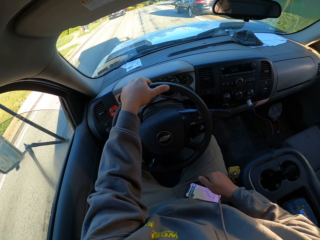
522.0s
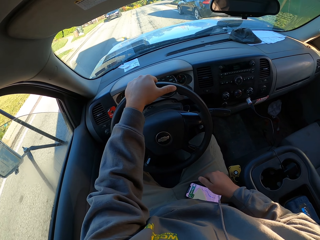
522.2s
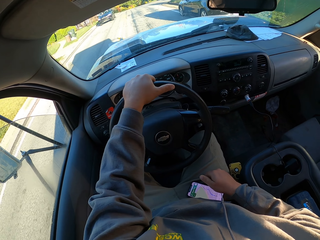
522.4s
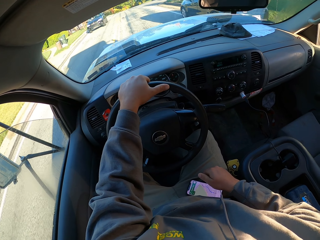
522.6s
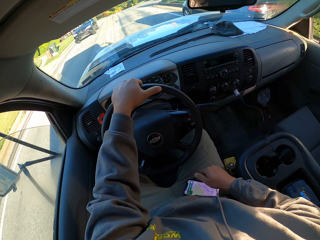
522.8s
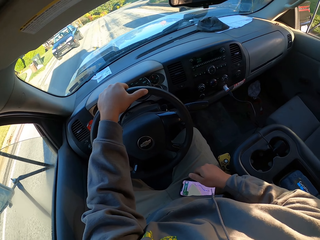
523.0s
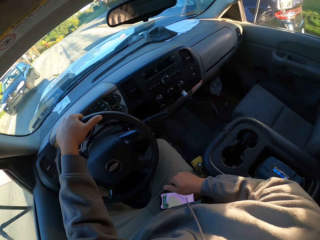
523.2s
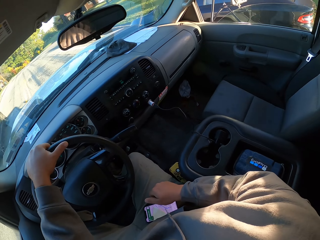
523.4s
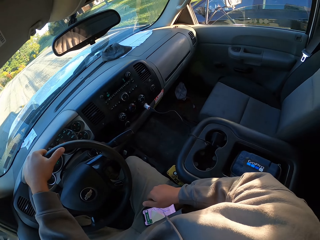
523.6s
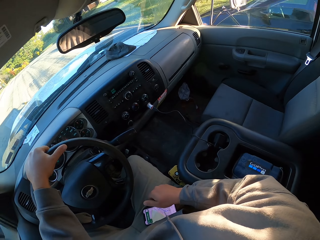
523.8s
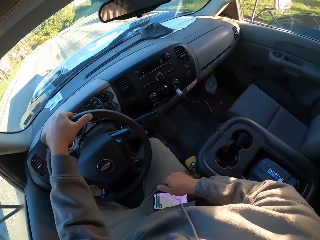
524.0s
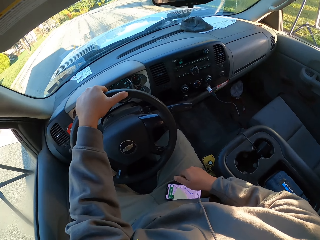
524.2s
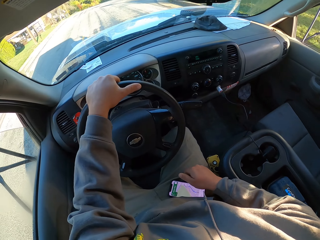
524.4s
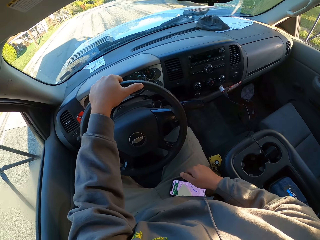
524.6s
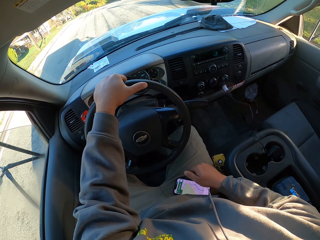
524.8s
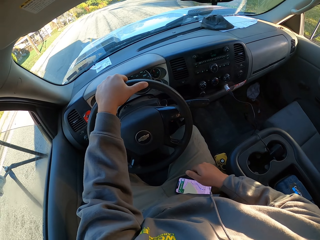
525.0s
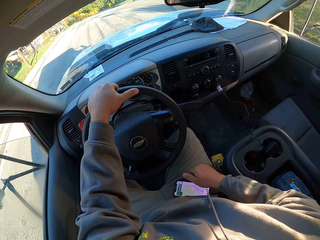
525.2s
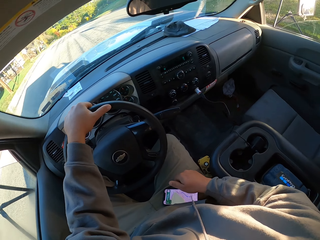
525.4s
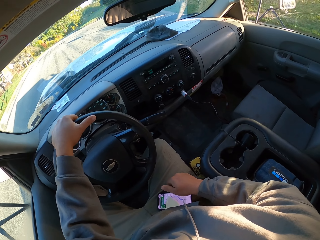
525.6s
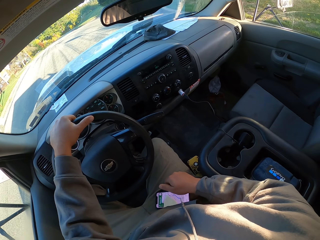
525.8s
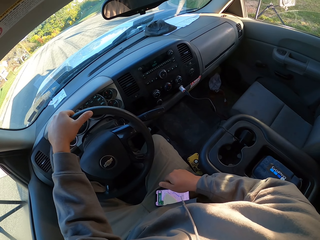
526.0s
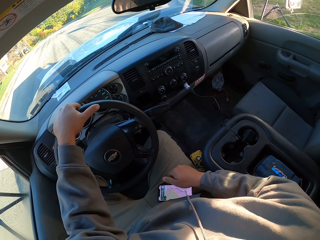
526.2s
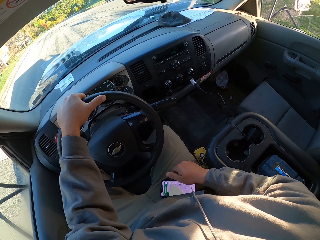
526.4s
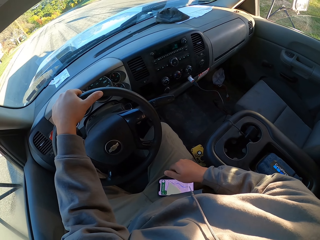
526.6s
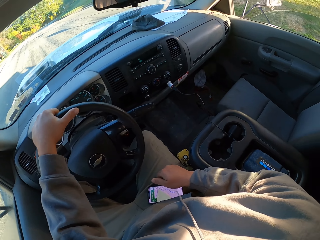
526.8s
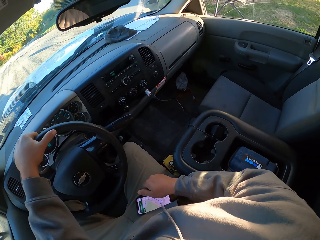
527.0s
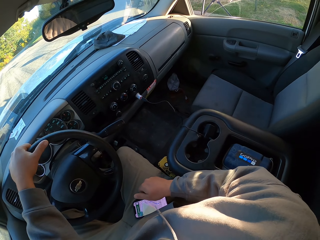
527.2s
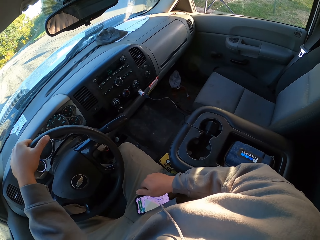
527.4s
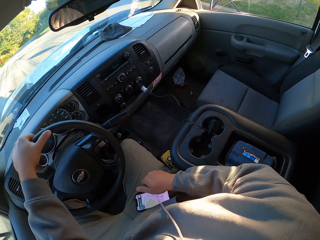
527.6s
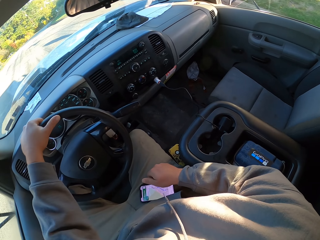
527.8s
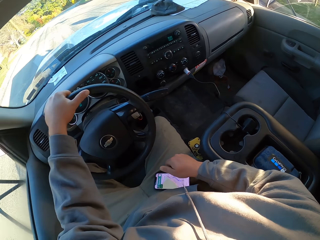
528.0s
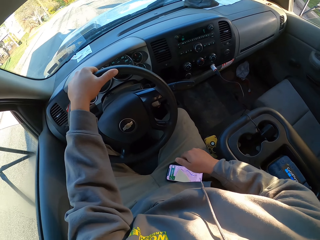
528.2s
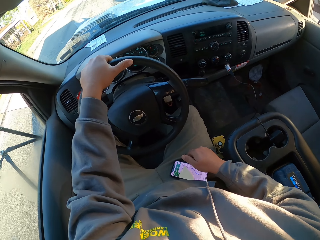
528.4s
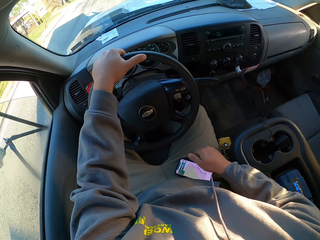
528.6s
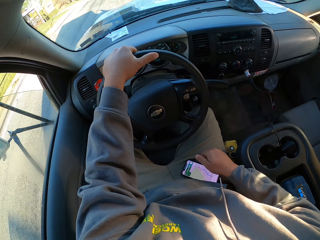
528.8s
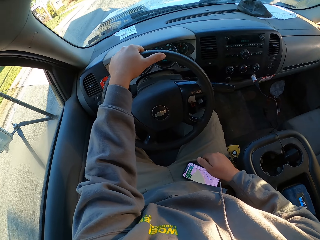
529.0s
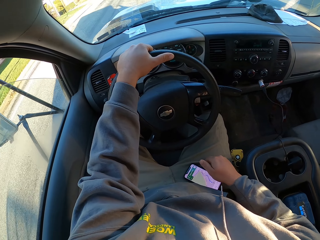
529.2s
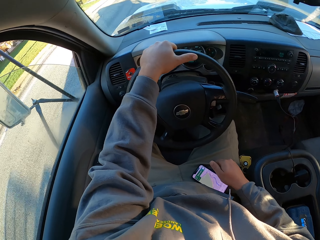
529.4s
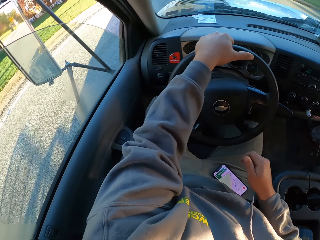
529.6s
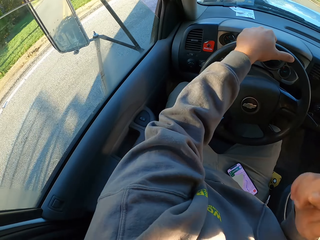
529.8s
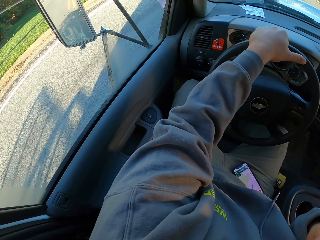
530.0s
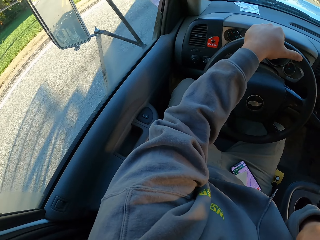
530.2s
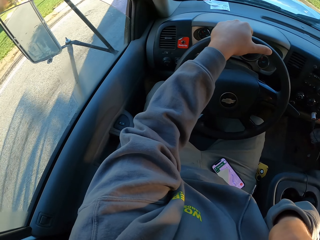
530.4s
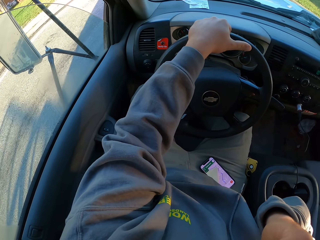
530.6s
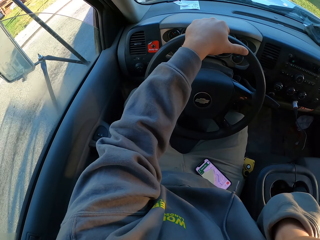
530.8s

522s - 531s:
The camera wearer looks on the right. They drive.
